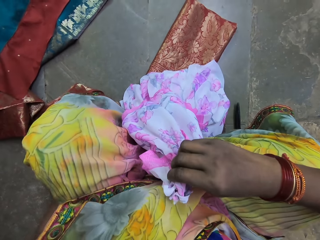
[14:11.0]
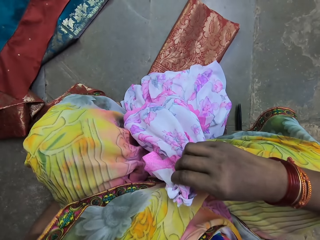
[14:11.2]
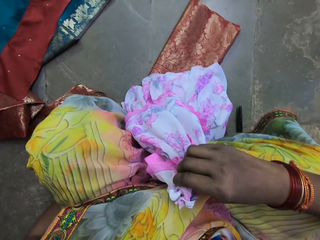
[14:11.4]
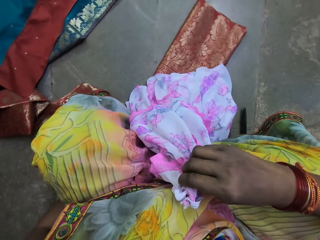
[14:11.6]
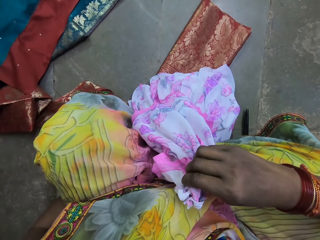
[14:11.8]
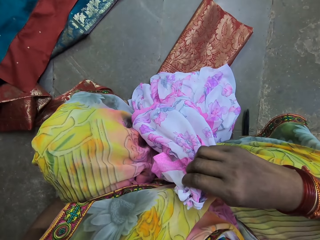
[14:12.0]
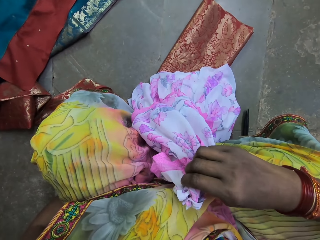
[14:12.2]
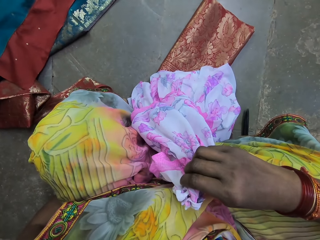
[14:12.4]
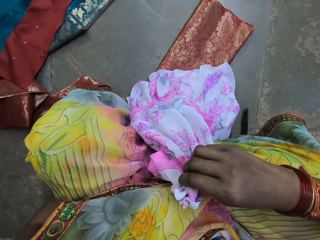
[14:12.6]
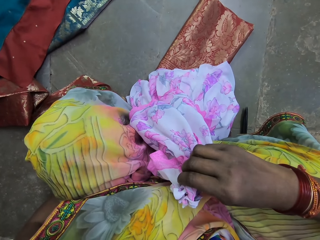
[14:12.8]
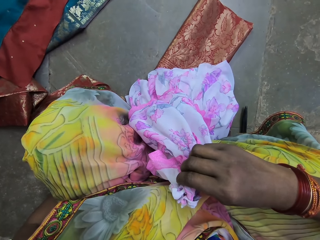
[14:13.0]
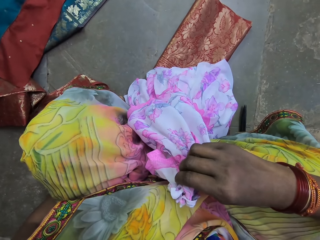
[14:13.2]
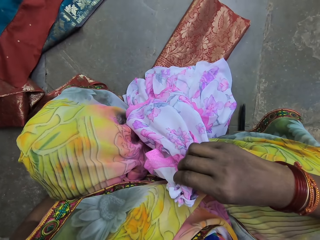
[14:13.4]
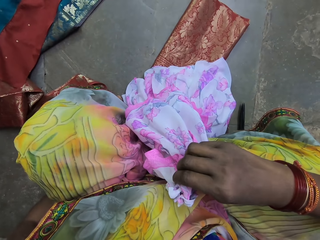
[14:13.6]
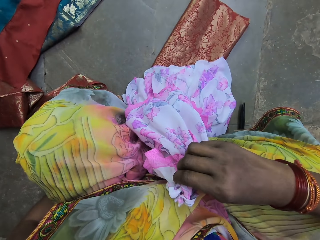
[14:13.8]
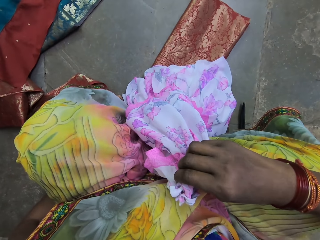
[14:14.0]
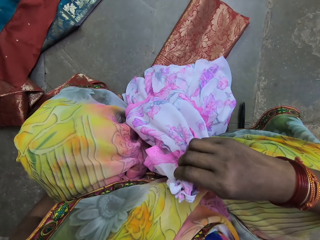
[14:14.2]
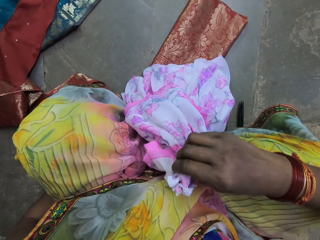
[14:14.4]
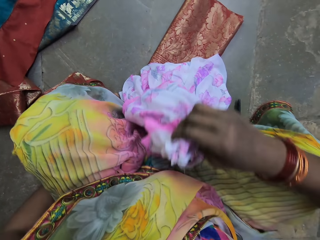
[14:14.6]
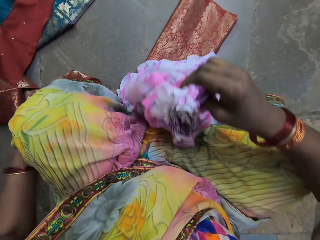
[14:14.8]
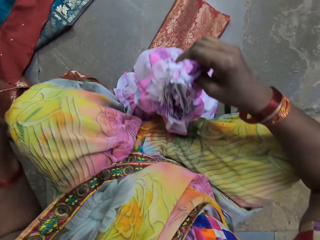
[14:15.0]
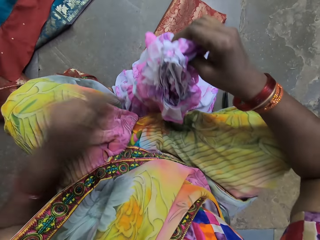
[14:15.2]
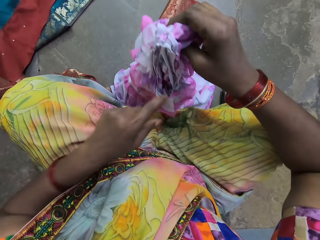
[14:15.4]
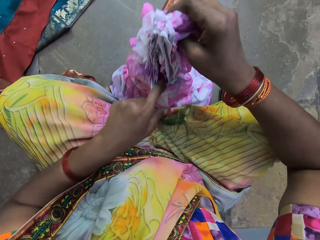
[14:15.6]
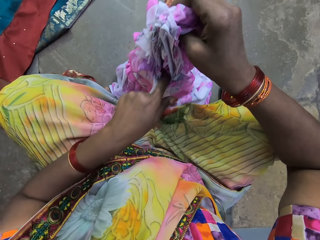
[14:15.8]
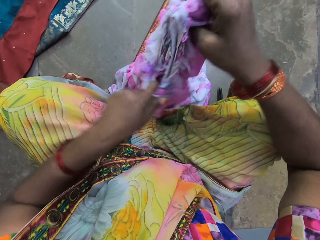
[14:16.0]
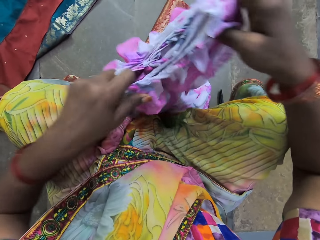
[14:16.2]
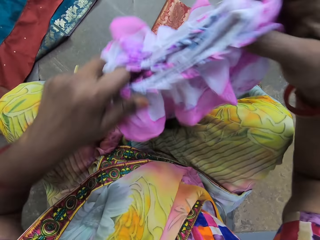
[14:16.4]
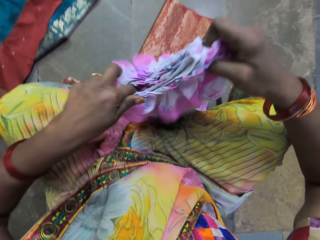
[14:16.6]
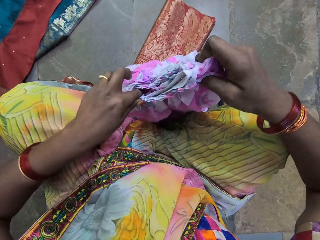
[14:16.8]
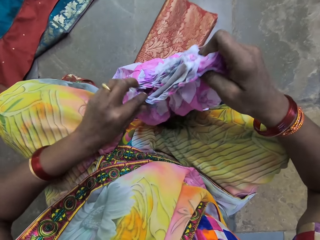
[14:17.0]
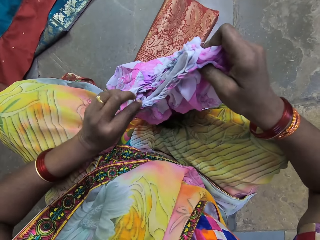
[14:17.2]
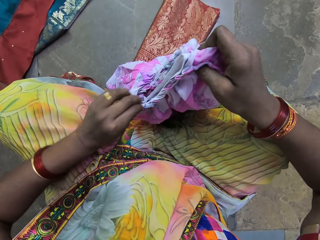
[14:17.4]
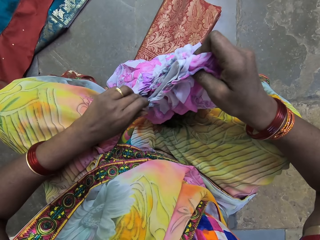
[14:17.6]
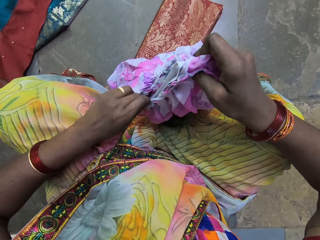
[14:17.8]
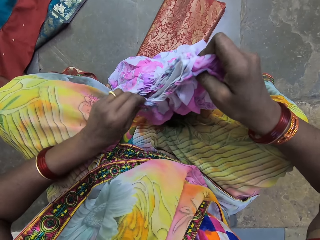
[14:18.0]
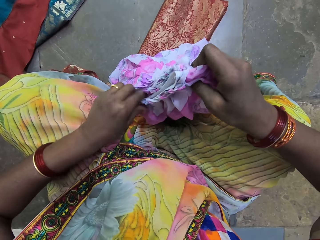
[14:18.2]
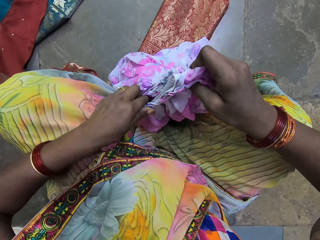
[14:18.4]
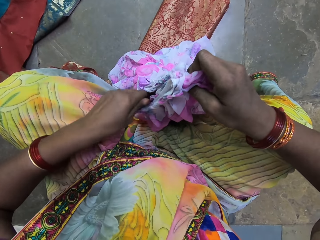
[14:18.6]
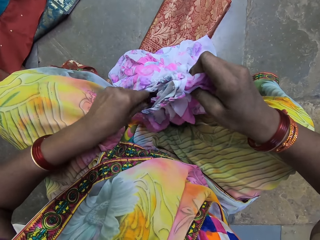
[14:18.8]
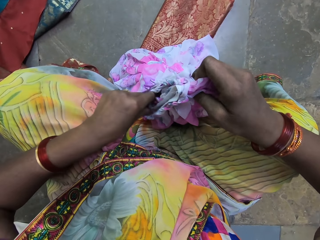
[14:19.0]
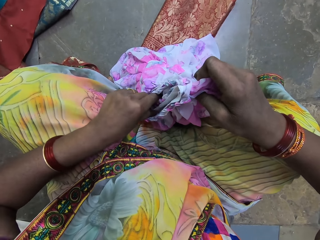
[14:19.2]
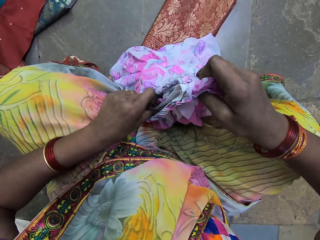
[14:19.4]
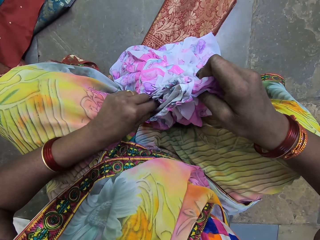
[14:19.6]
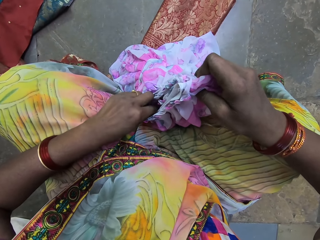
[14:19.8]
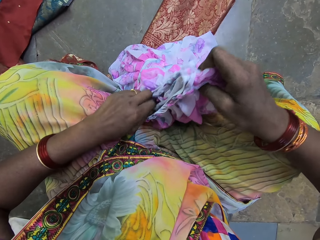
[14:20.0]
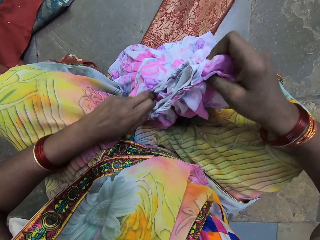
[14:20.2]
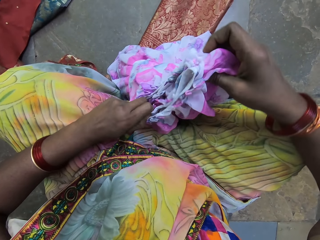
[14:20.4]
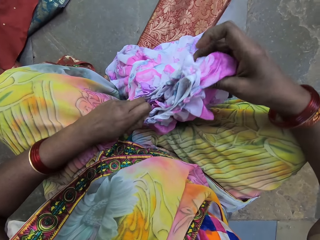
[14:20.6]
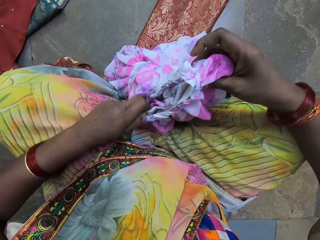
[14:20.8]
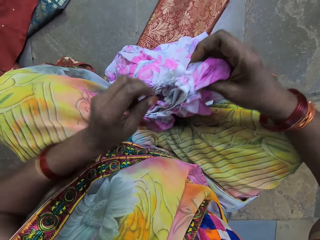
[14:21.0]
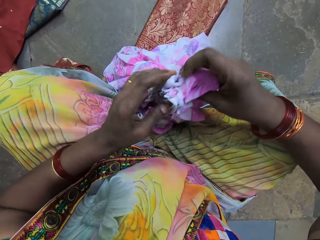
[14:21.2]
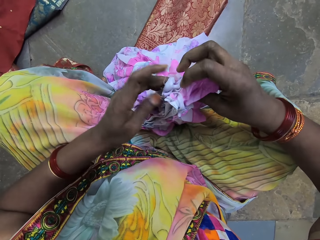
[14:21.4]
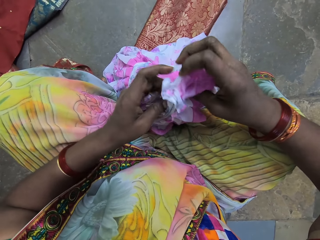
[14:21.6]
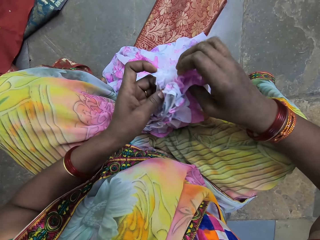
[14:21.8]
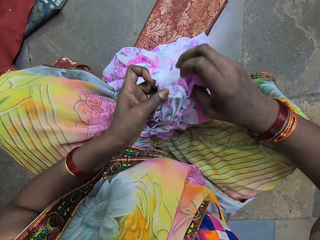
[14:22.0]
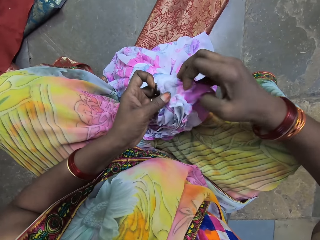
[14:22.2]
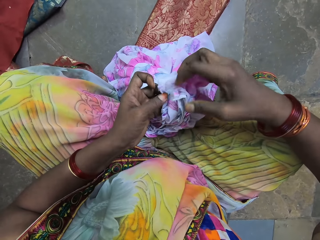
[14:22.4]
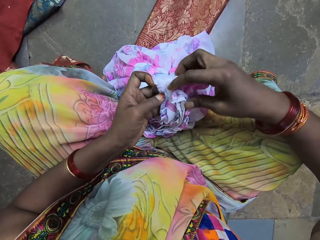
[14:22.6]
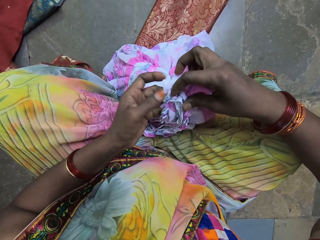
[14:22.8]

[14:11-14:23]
The camera wearer moves her hand on the floor. She arranges the dress with both hands. She aligns the cloth.

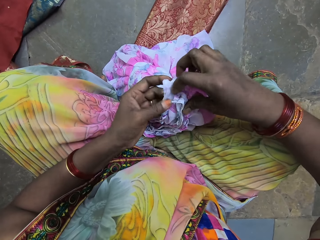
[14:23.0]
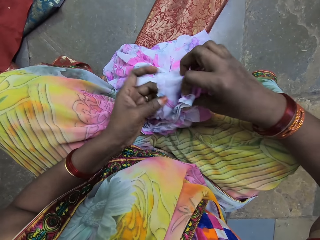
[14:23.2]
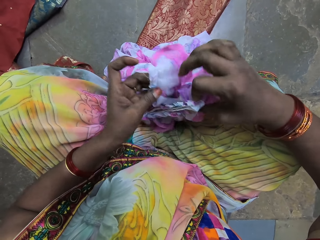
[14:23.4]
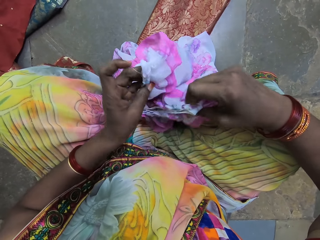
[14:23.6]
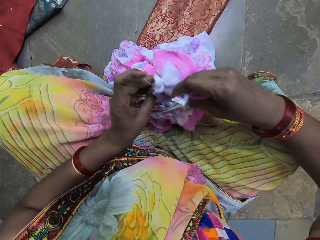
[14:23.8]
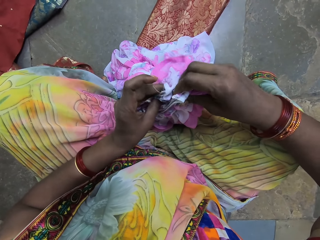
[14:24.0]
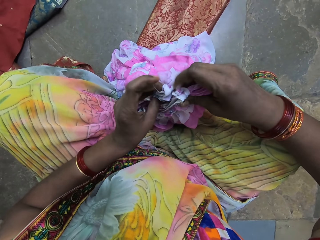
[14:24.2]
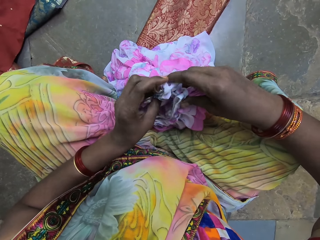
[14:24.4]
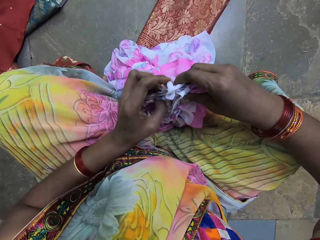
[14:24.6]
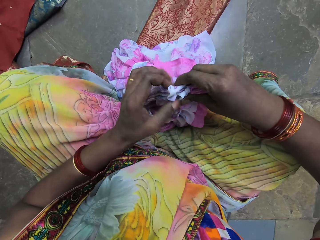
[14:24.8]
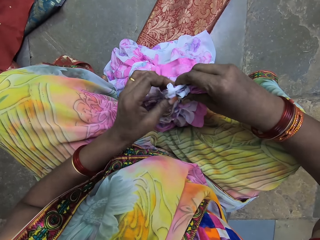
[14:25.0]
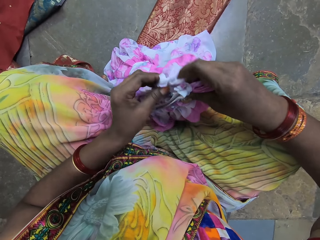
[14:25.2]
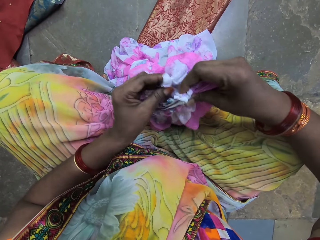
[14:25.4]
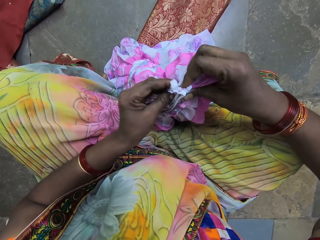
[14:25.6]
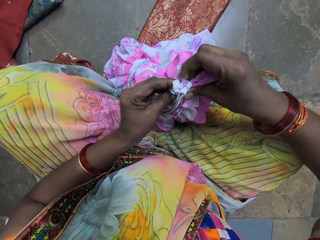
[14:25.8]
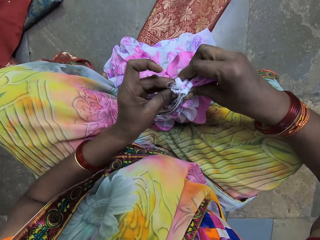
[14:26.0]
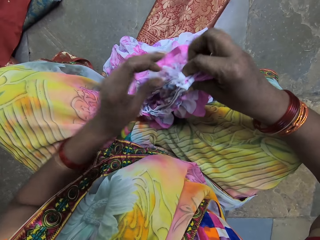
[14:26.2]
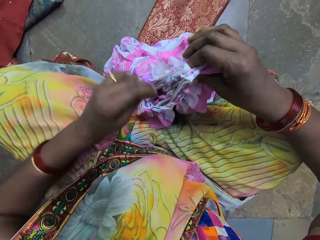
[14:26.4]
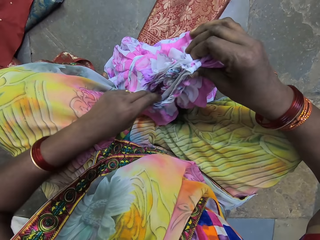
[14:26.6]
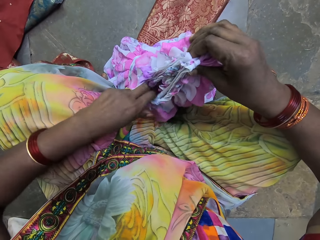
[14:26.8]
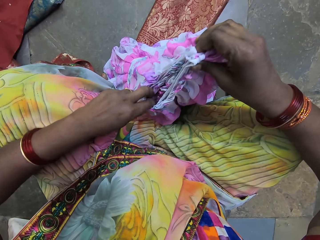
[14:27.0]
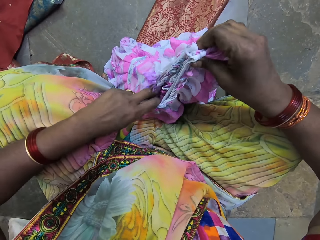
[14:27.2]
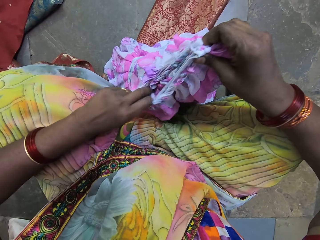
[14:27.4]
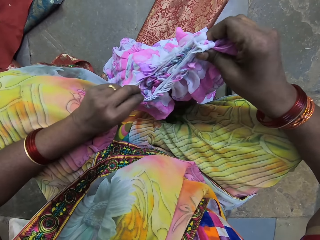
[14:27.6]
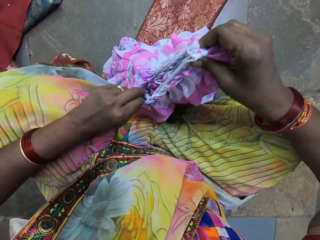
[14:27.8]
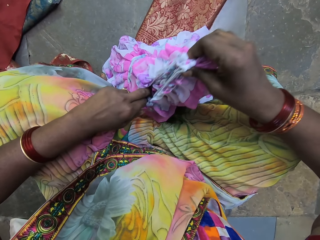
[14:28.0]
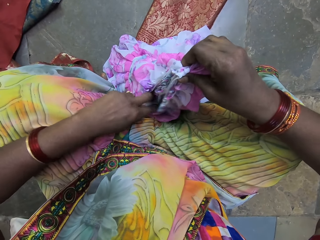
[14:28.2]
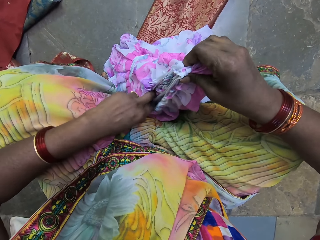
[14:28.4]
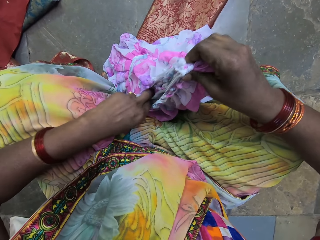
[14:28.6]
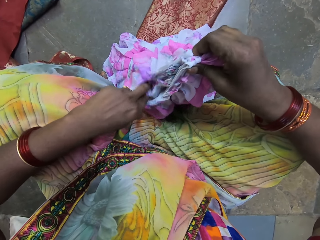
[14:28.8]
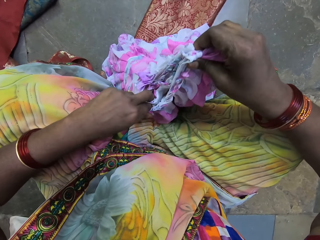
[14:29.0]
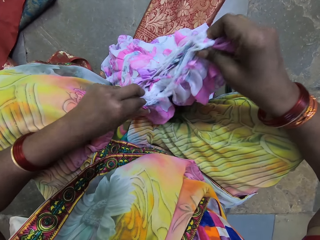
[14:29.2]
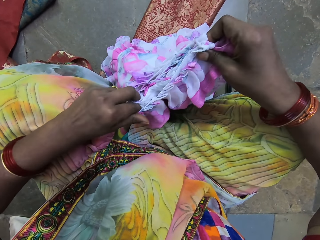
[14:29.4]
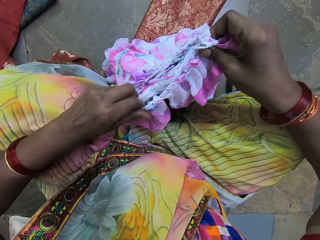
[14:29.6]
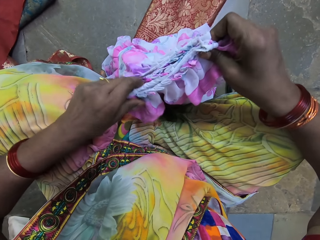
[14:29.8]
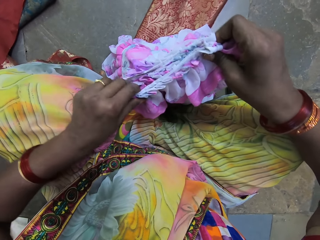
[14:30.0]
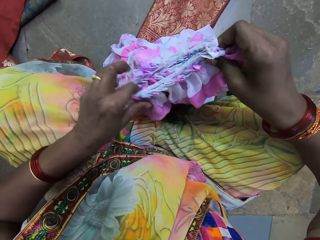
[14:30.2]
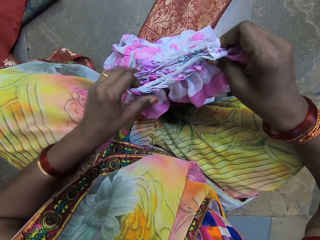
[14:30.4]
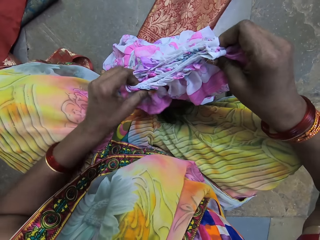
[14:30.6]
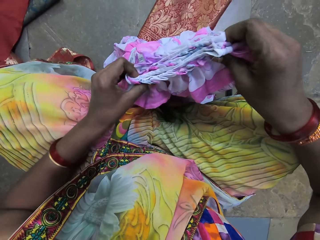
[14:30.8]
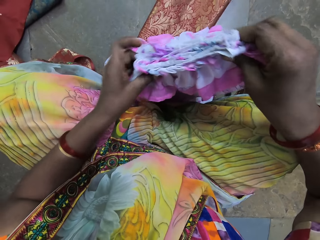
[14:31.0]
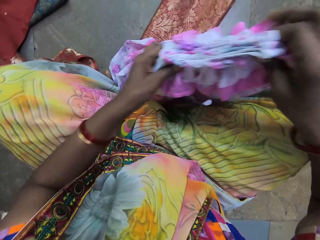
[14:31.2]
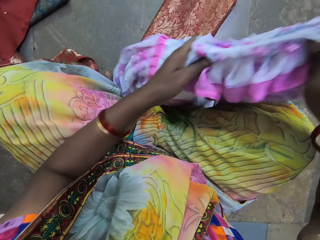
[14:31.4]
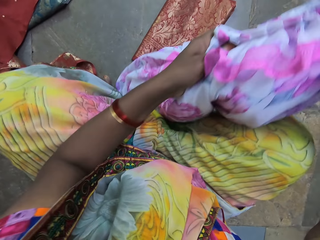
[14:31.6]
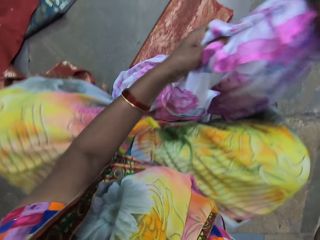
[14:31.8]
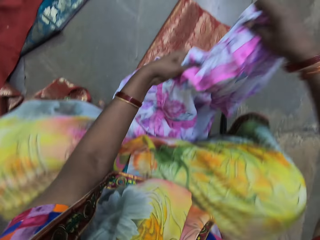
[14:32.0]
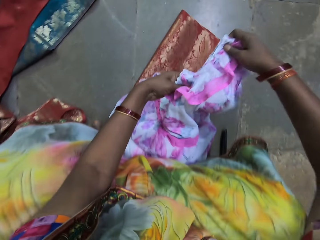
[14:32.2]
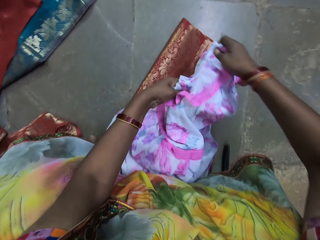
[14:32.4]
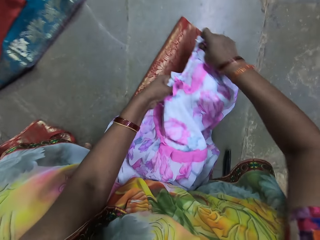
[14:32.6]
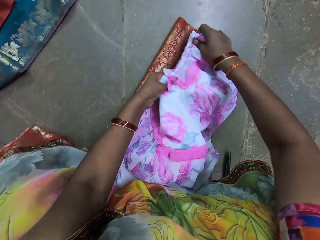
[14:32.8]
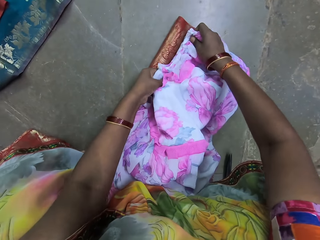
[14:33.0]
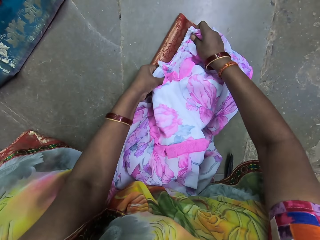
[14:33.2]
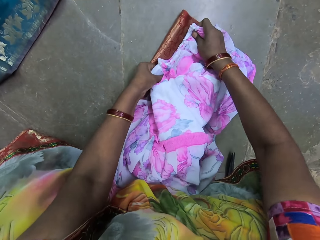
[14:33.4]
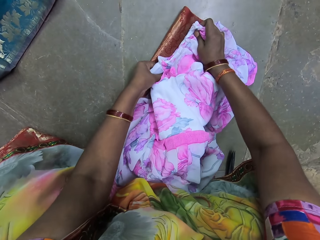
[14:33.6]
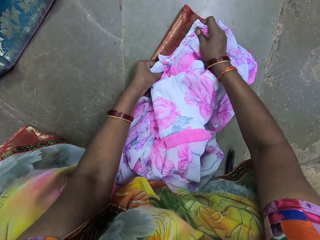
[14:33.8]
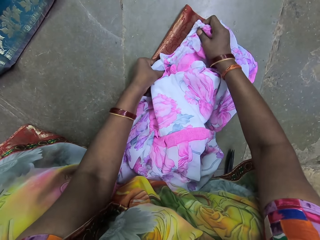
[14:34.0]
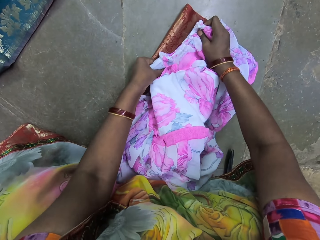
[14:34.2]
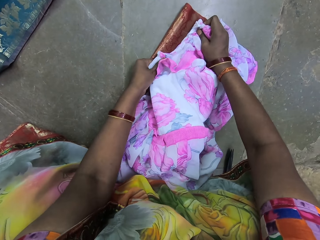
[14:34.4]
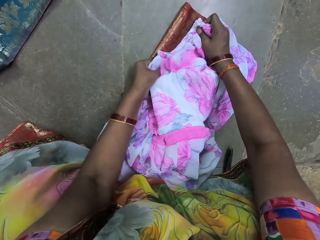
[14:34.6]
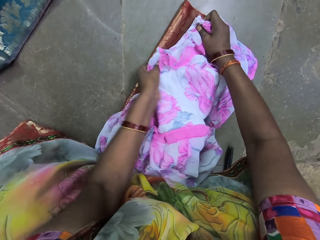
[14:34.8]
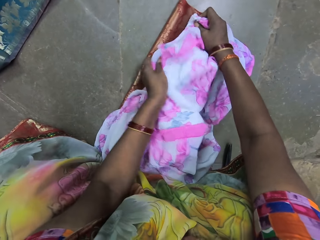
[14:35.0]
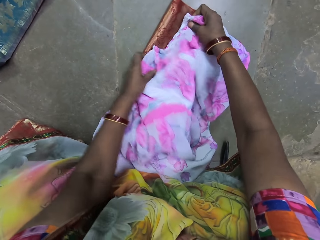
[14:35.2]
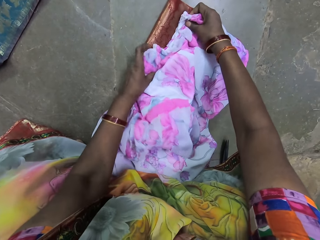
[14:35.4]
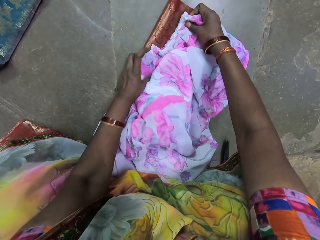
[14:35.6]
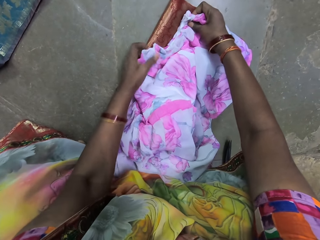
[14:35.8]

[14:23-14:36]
The camera wearer places the dress on the fabric on the floor with both hands. They measure the fabric with a cloth.
